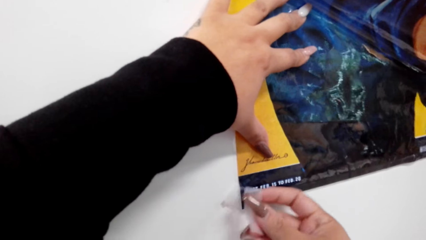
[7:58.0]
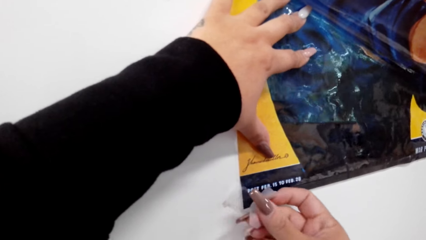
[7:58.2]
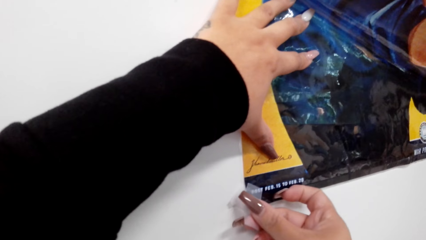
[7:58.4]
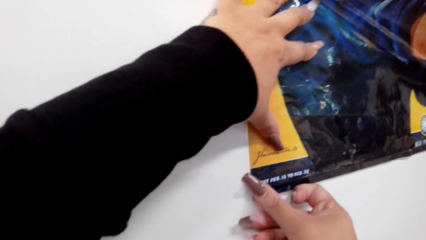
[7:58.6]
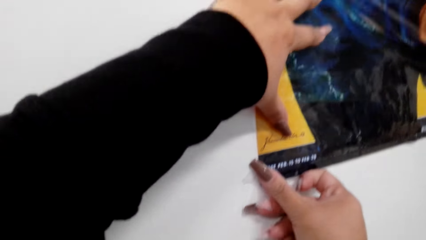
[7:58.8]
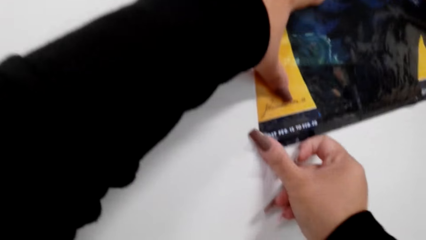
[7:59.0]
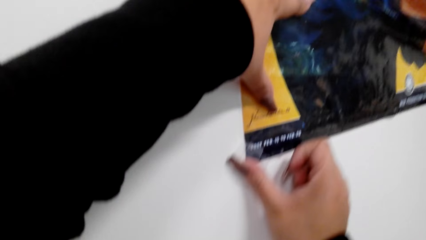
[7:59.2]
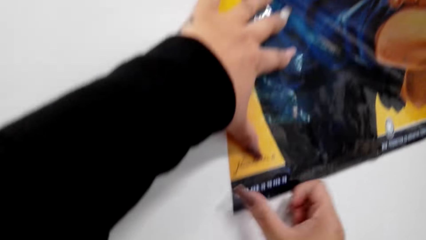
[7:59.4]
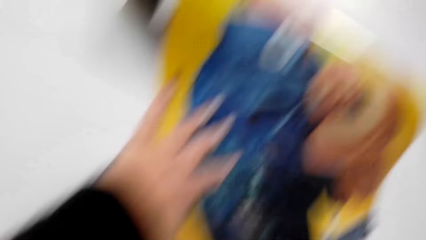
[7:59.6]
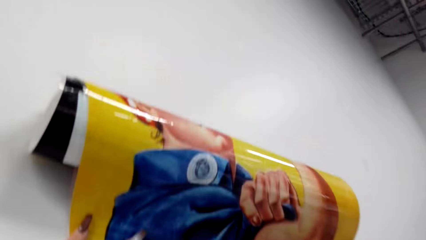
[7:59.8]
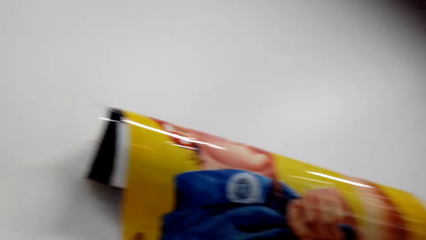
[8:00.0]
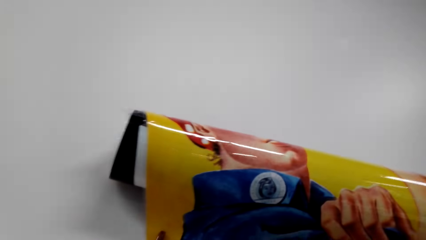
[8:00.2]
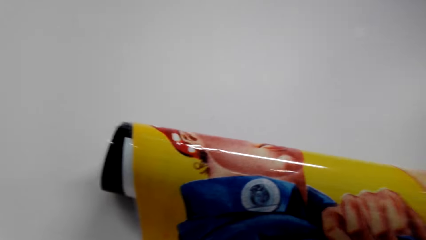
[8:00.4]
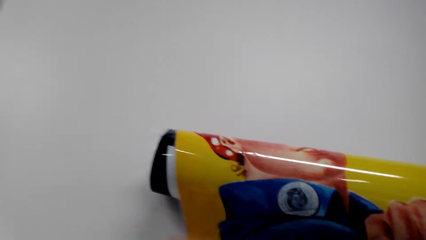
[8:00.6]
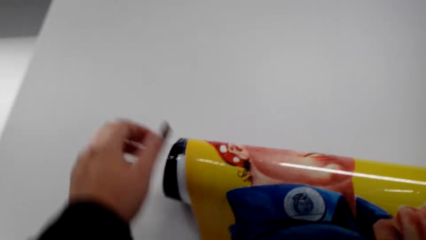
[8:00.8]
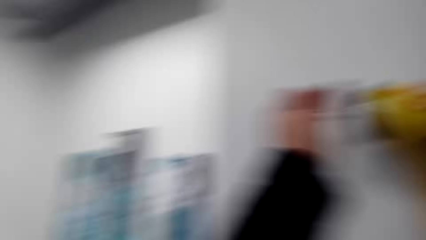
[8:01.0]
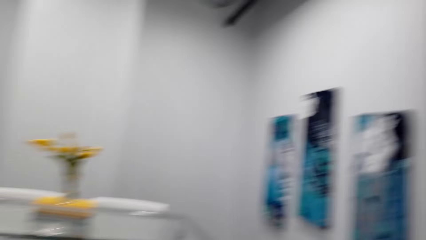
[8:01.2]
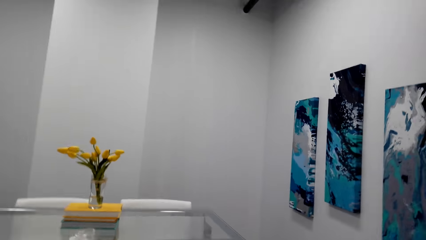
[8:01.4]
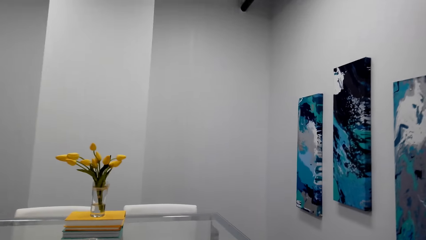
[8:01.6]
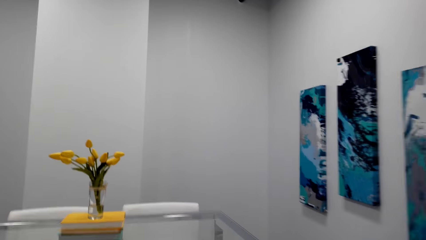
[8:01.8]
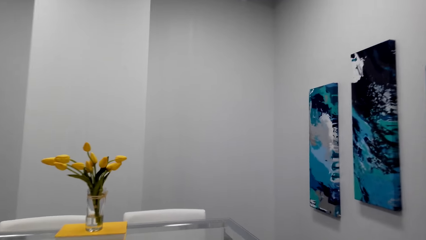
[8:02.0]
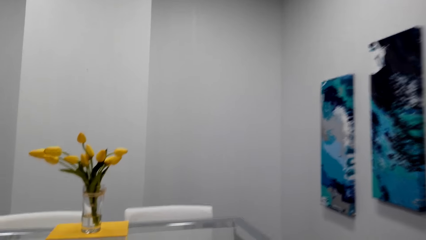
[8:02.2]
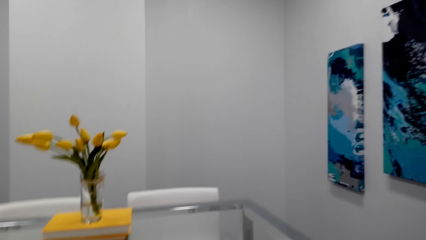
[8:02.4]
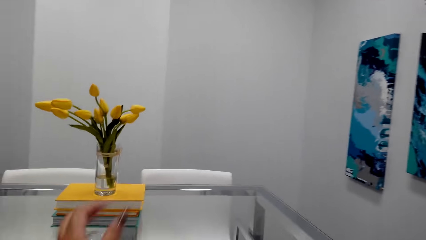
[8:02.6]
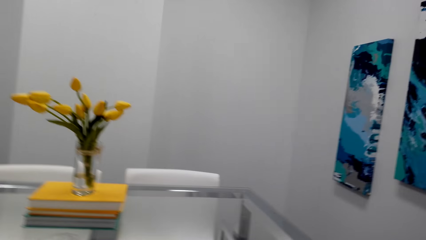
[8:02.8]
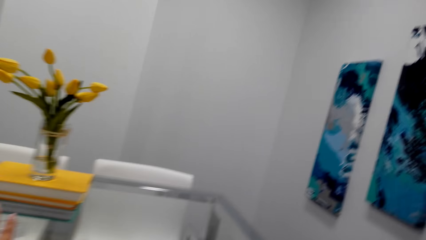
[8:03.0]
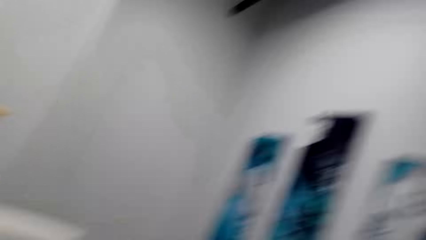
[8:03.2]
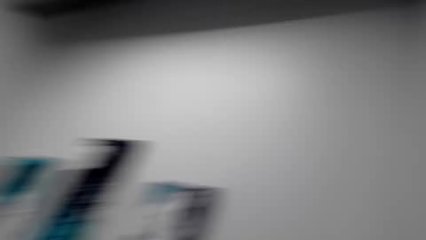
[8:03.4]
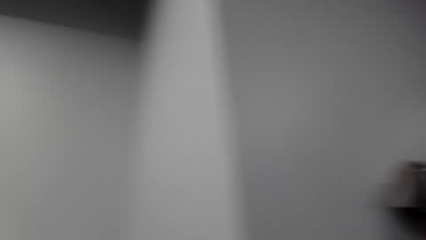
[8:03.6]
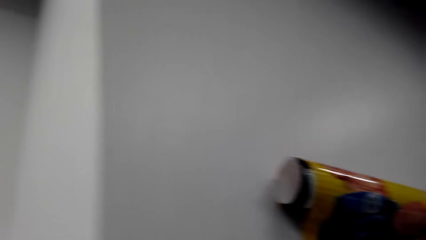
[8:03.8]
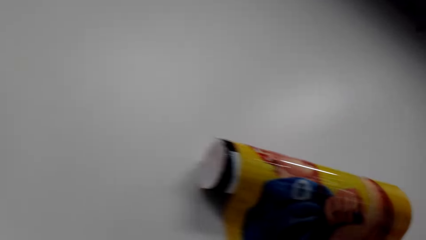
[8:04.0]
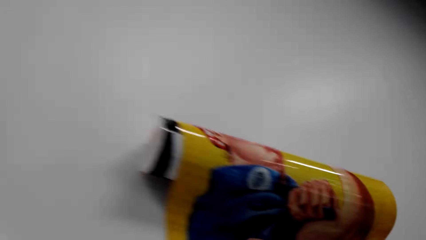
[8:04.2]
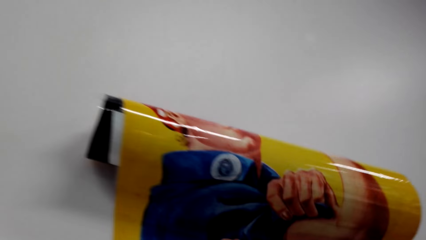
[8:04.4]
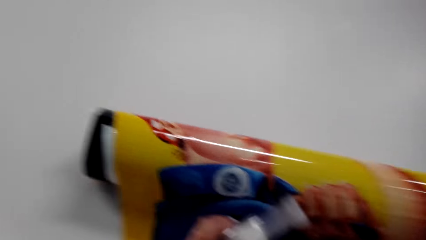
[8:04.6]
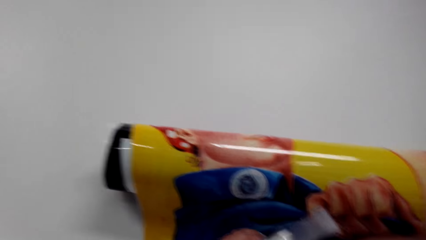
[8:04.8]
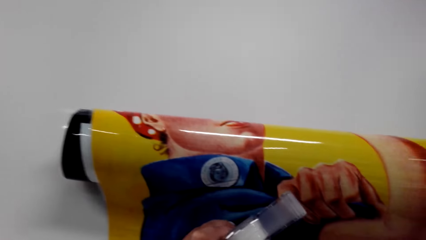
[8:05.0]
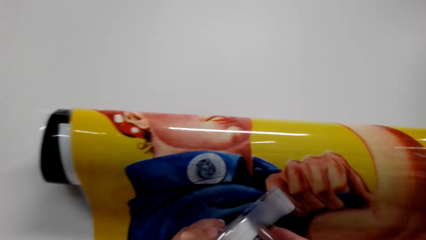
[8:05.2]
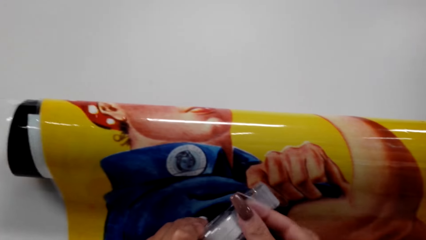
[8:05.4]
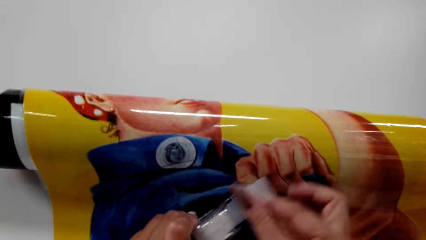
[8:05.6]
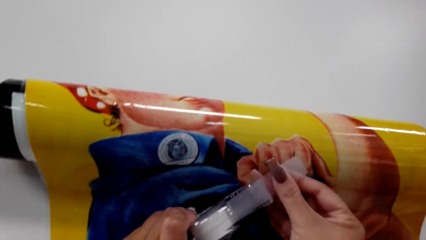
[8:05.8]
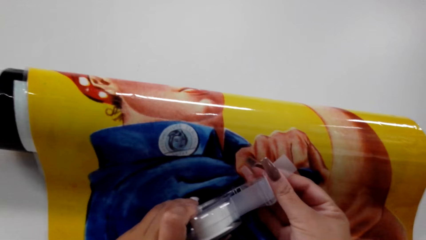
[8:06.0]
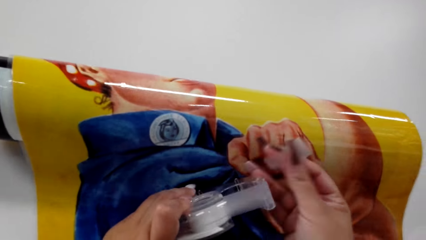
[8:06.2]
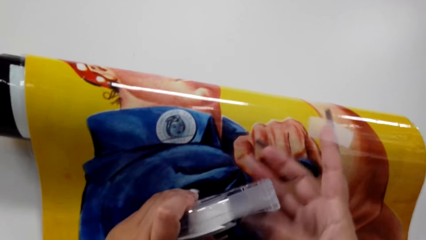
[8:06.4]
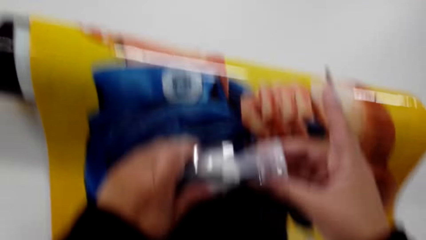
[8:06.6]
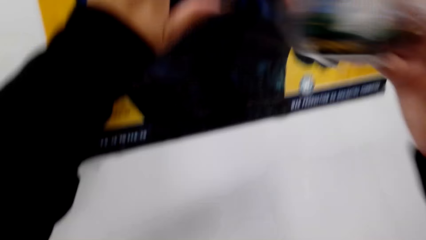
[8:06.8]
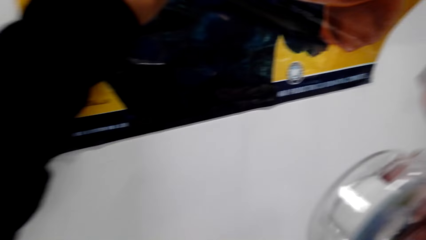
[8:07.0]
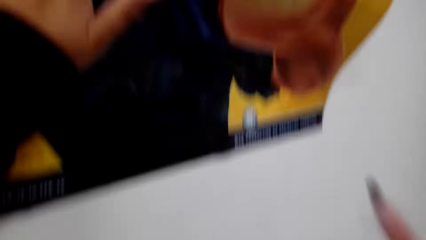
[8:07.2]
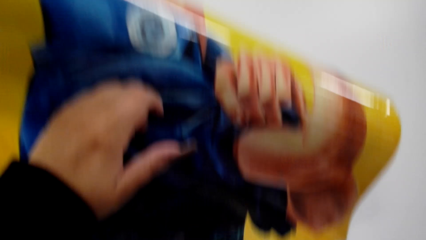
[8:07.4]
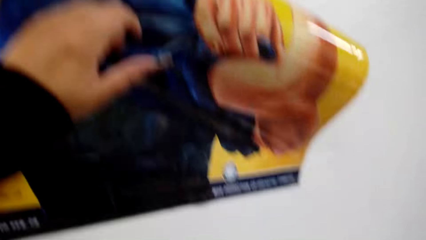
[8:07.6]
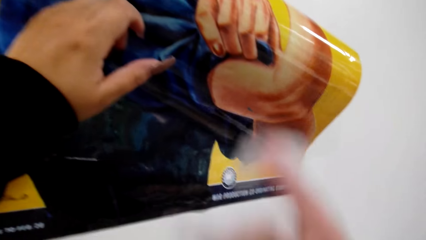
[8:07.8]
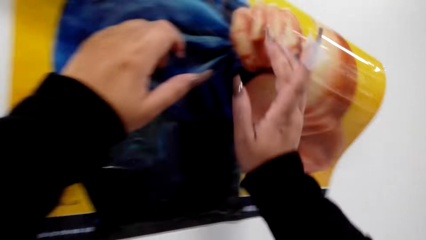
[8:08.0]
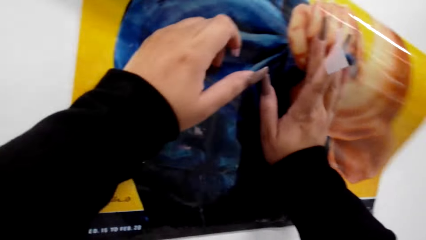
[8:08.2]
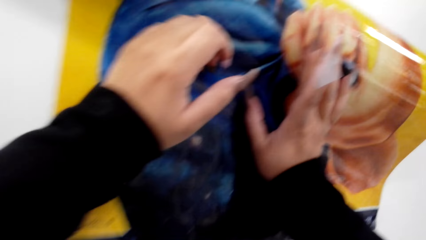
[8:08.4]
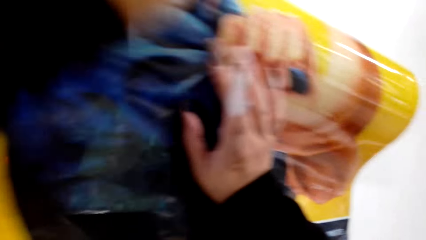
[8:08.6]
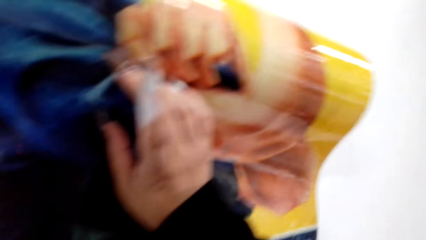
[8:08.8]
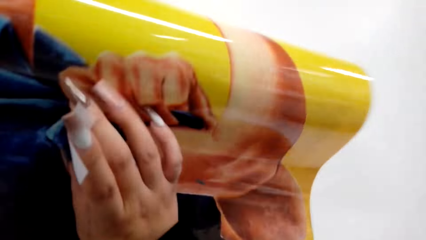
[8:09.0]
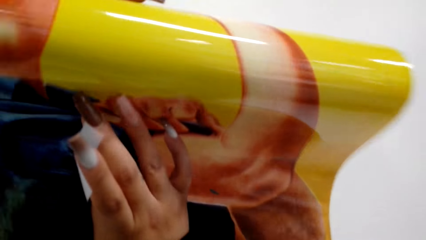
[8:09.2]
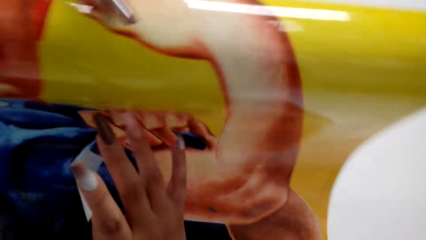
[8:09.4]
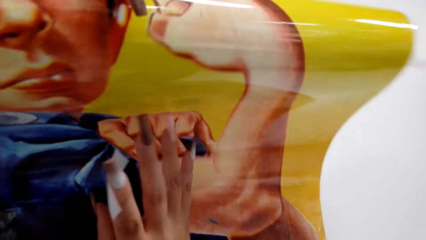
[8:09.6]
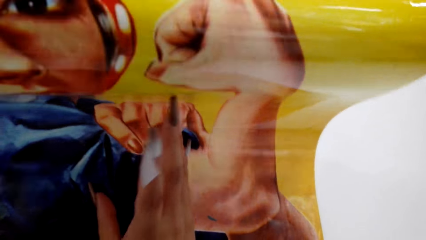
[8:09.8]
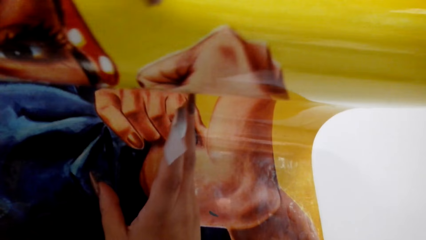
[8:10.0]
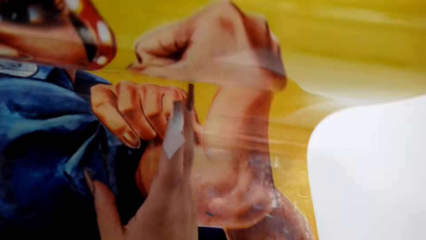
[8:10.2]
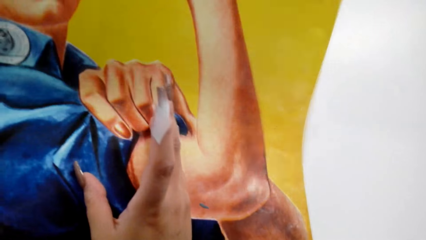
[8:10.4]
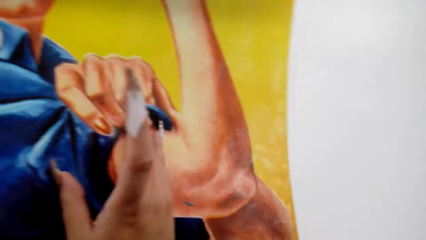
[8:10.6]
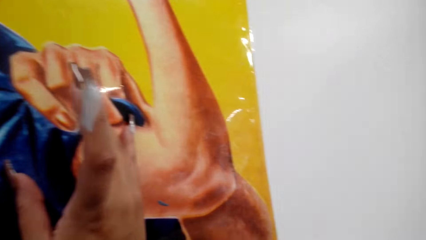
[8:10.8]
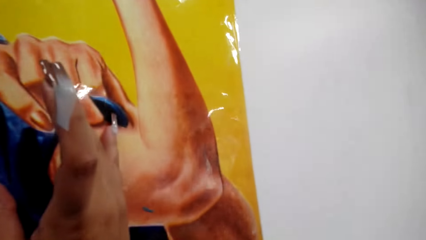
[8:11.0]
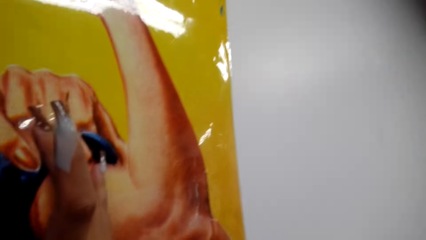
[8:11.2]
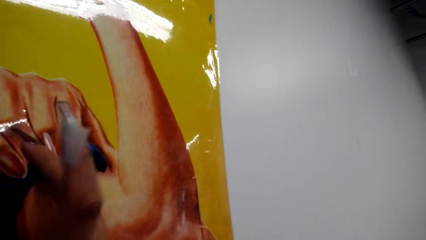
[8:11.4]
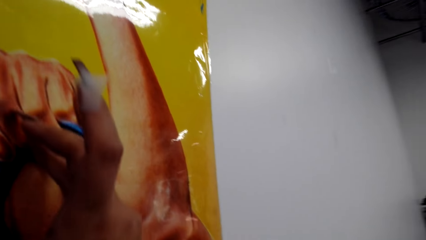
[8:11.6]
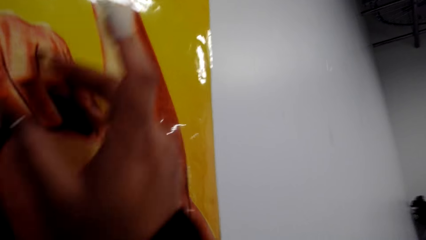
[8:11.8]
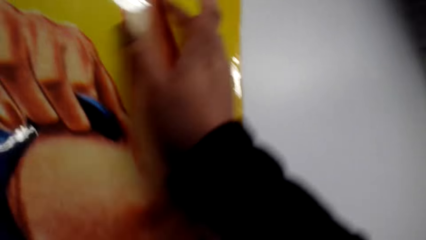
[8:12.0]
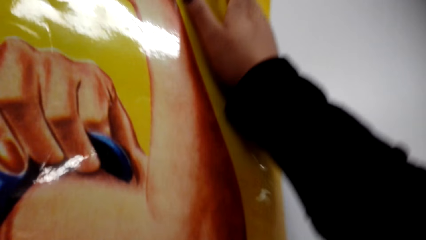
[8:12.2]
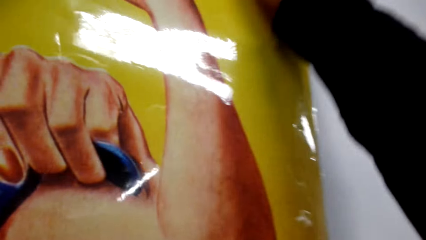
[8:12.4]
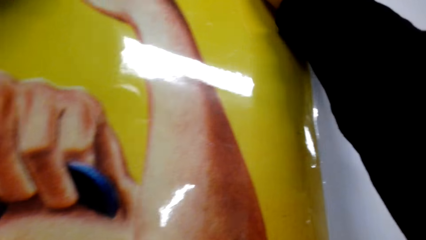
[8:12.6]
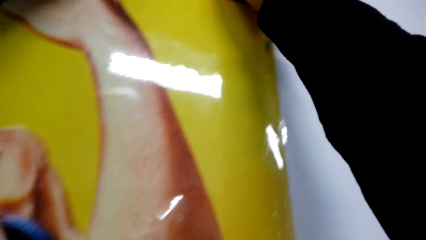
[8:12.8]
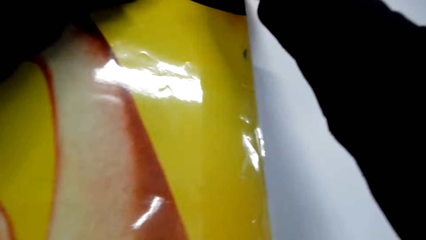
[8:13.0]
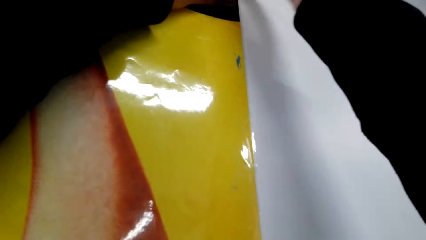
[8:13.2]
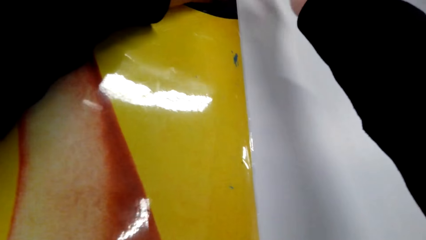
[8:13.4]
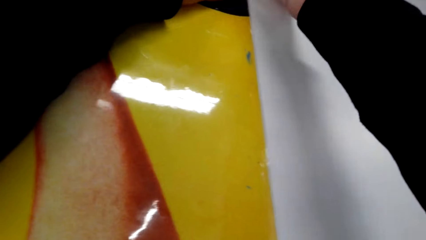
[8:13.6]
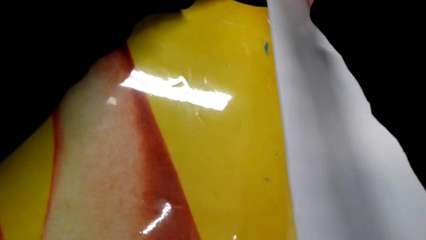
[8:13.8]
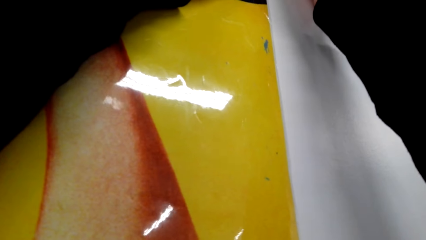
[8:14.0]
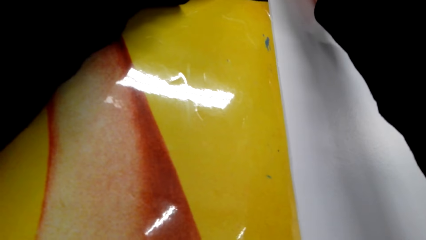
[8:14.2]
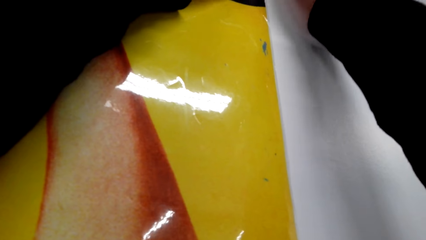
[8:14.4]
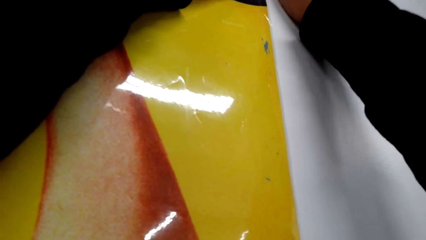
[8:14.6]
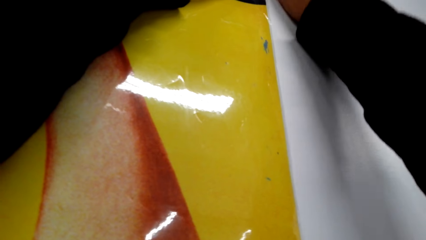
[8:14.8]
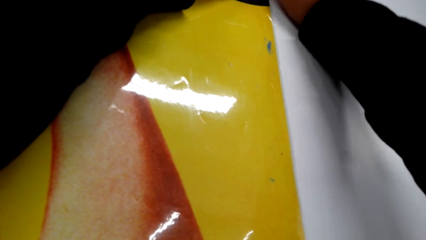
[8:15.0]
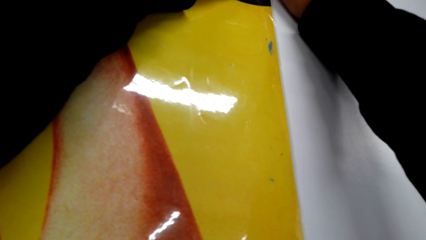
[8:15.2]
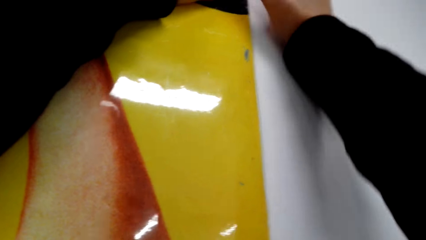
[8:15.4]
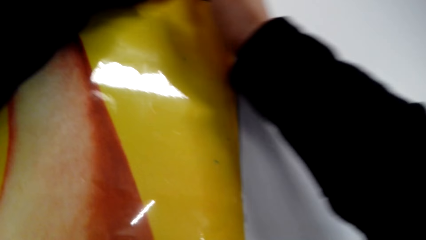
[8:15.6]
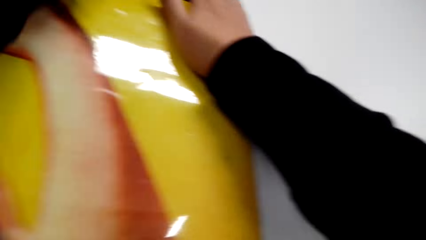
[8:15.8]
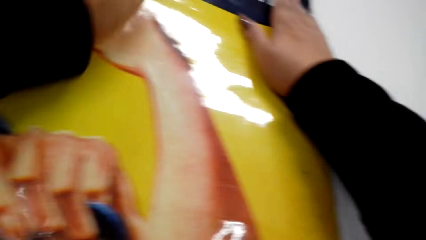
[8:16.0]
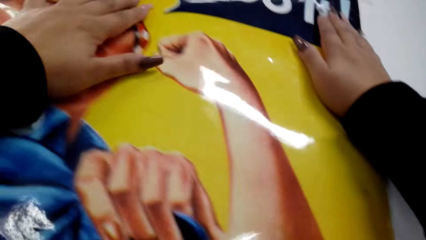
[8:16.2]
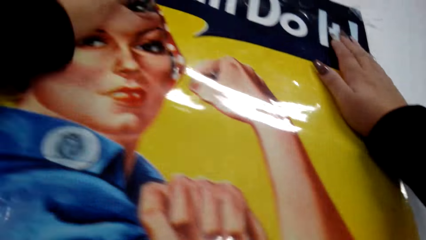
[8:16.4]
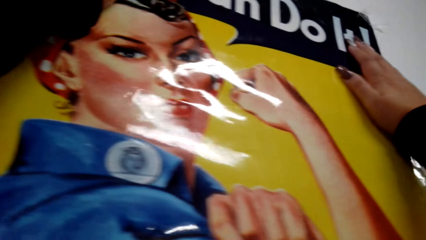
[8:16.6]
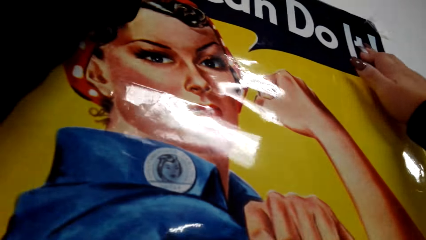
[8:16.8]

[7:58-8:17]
The camera wearer walks around the house. They hold the decoration on the wall. They unroll the decoration. They stick the decoration on the wall with a sellotape.
